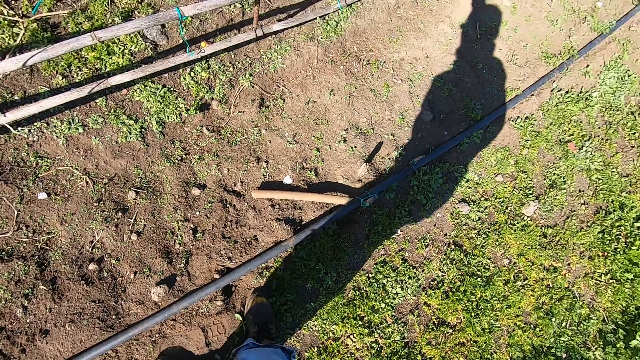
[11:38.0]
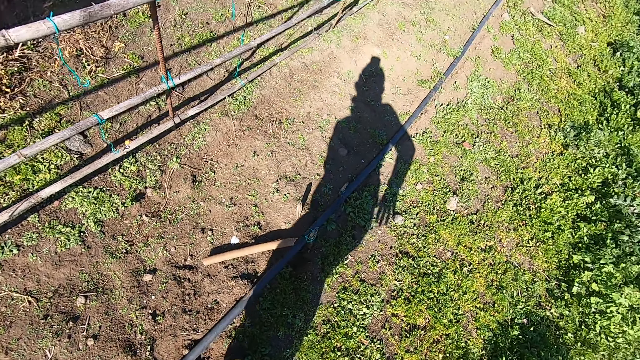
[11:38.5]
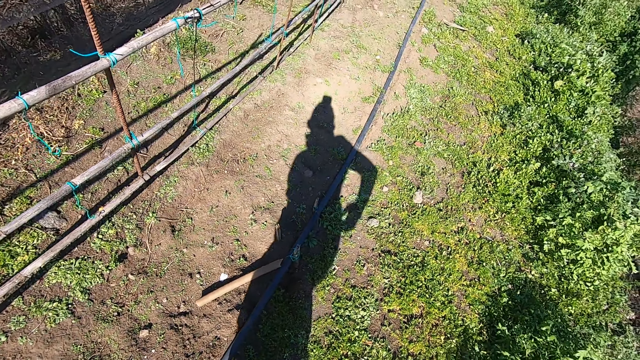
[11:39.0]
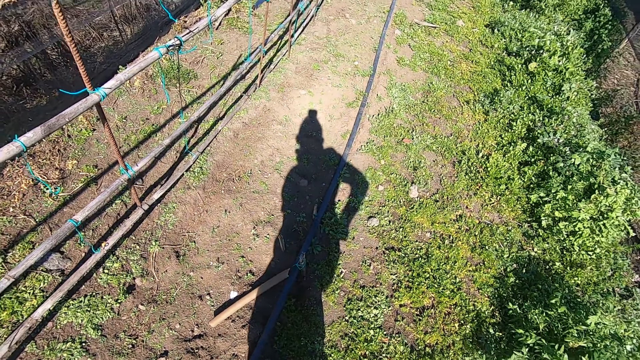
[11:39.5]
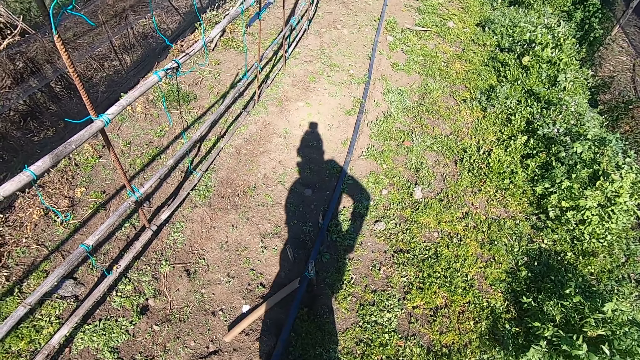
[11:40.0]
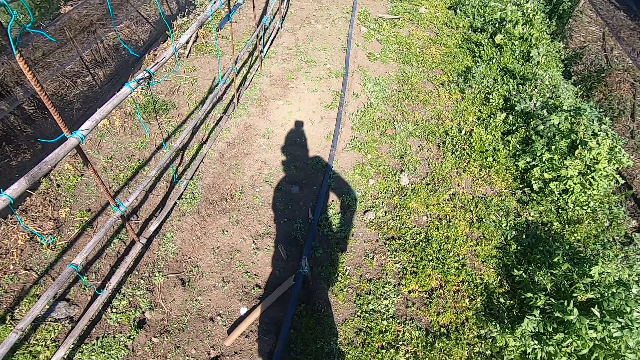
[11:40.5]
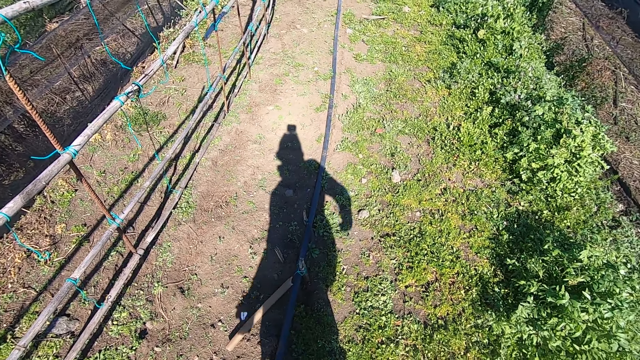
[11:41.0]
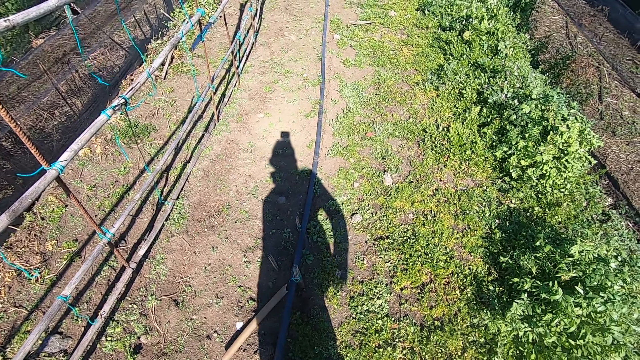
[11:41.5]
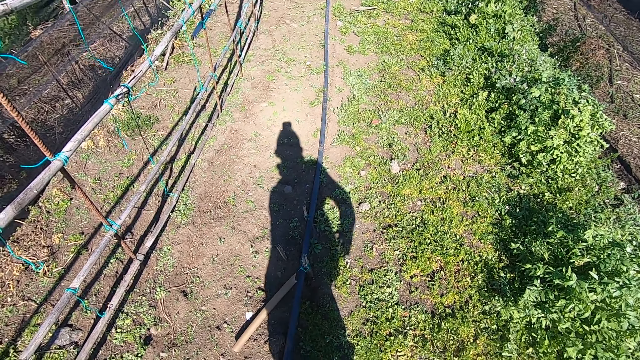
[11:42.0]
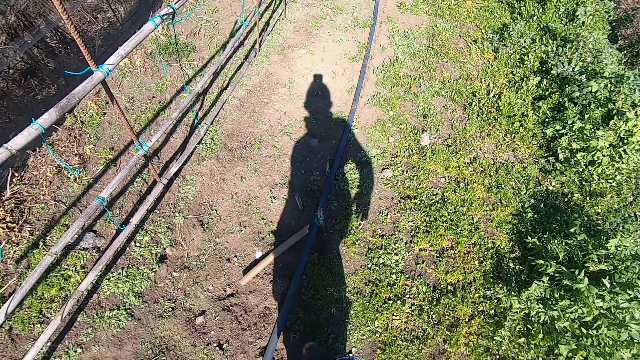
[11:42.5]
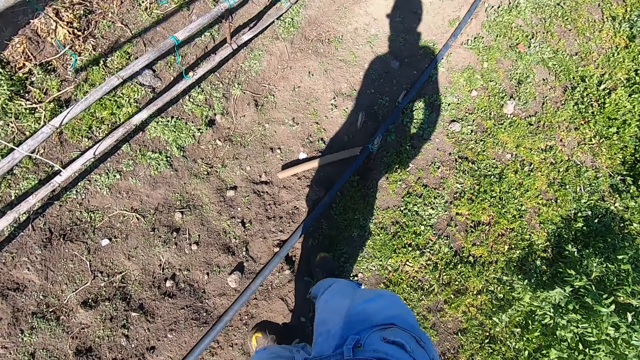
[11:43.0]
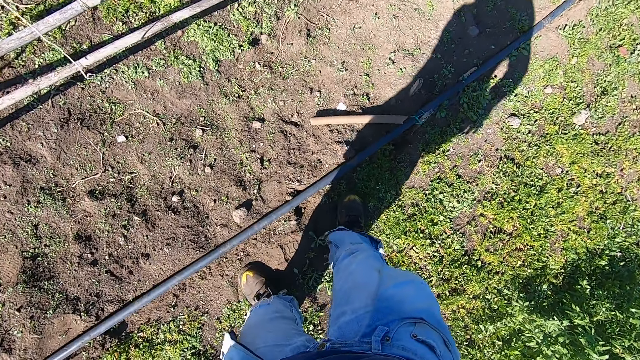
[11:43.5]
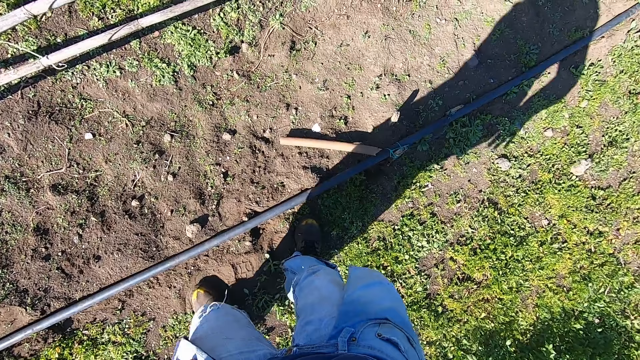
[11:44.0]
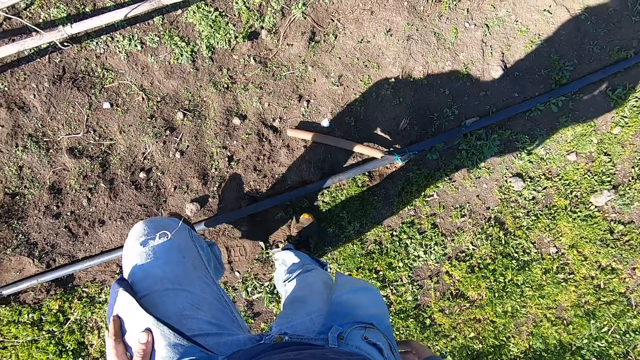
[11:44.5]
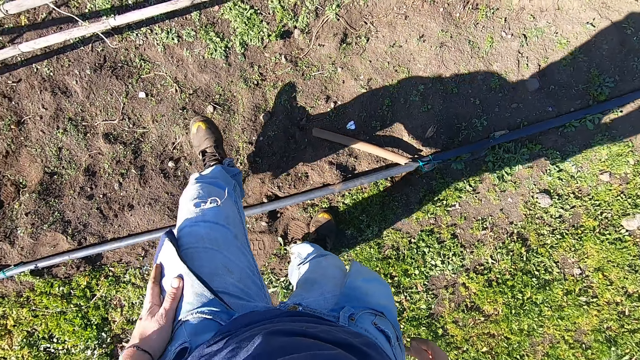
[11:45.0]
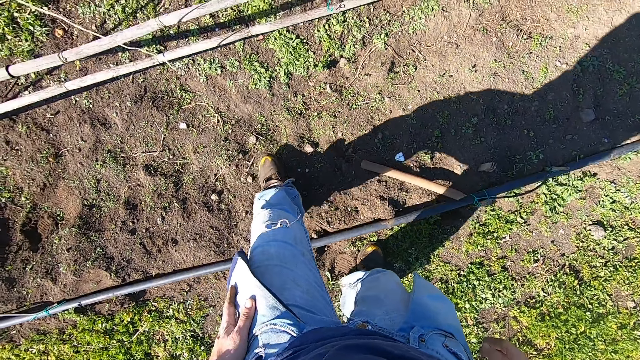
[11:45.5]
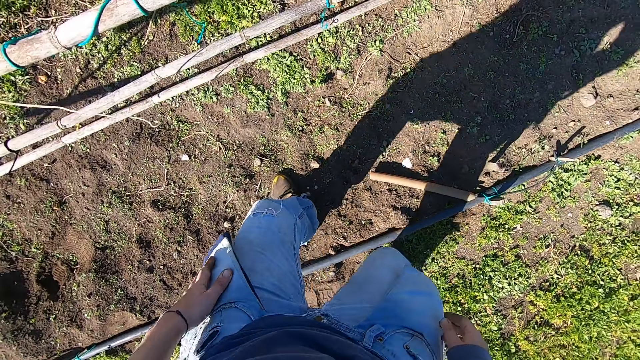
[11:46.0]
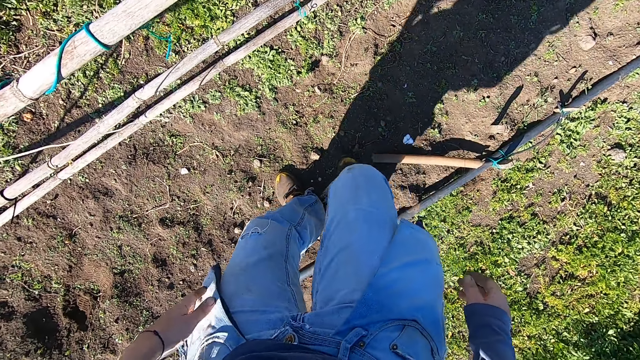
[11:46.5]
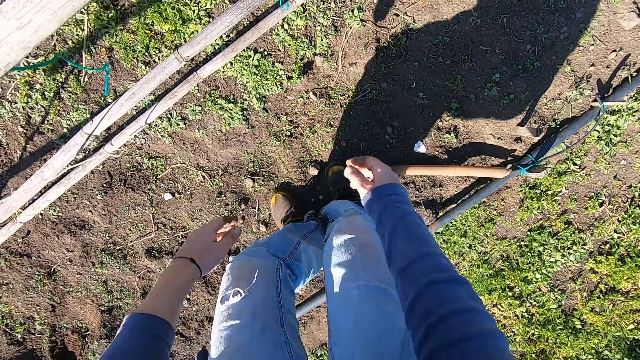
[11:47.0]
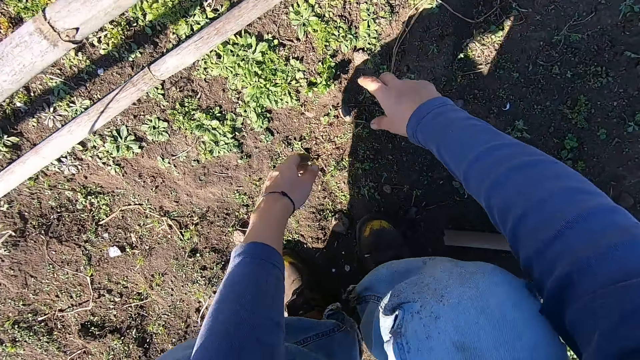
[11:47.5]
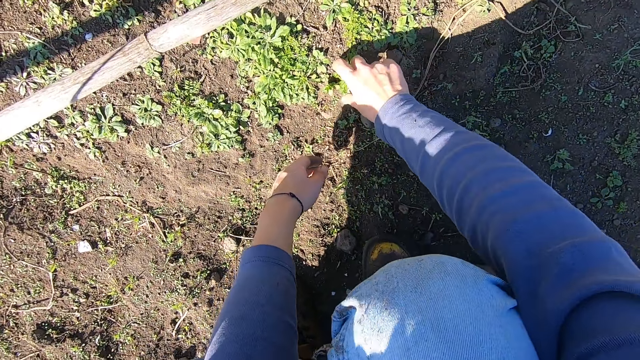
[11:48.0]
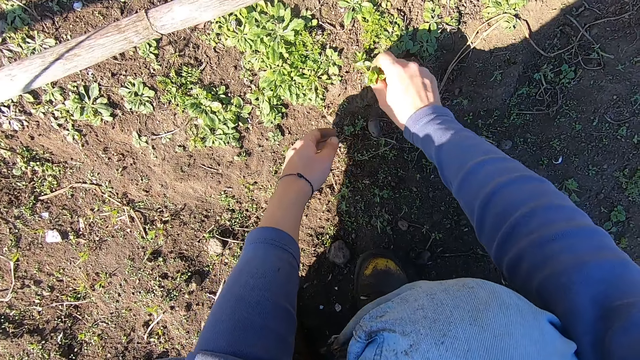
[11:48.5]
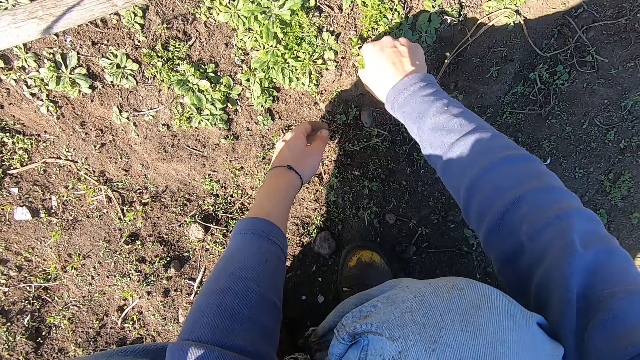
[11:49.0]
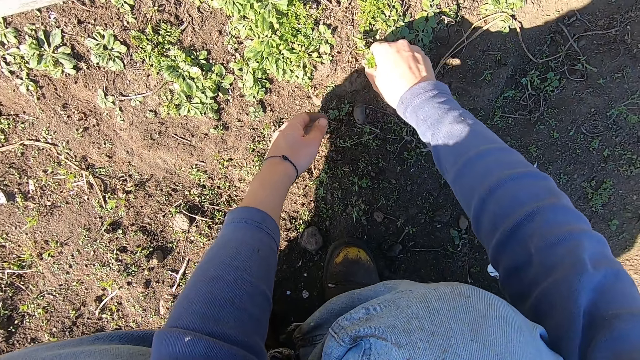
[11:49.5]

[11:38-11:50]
The camera wearer looks around the garden. He moves forward. He walks around the garden. He bends down. He removes a weed plant from the ground with his right hand.

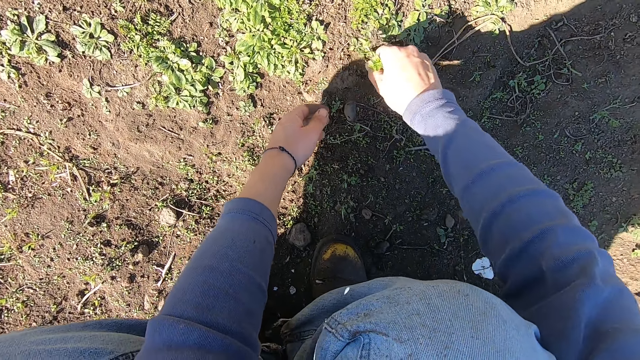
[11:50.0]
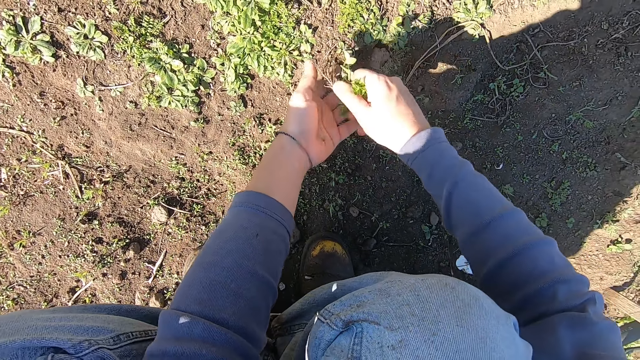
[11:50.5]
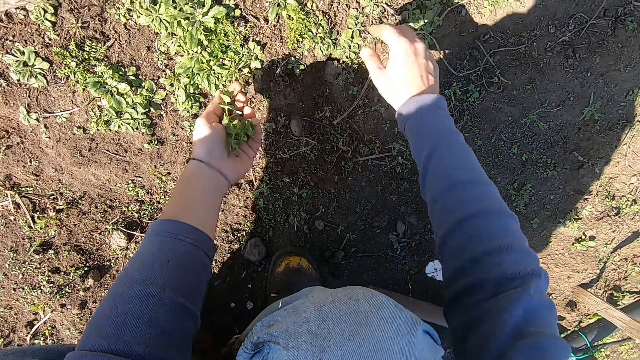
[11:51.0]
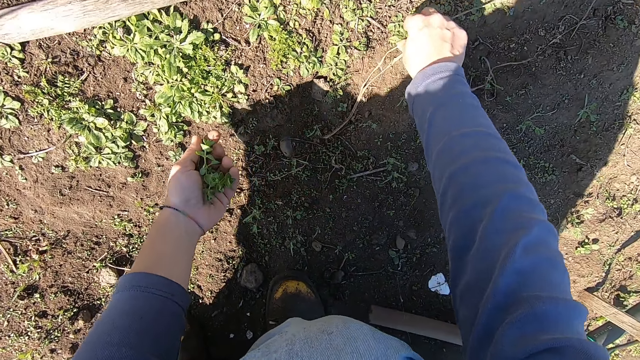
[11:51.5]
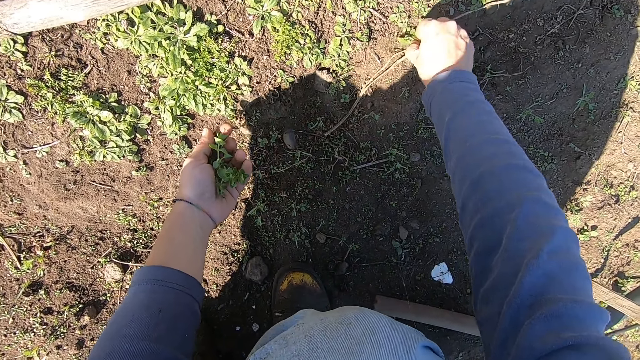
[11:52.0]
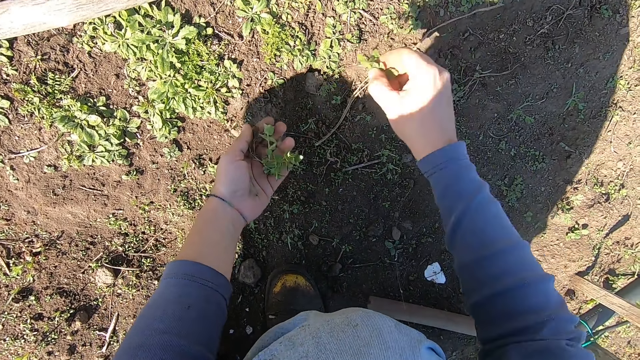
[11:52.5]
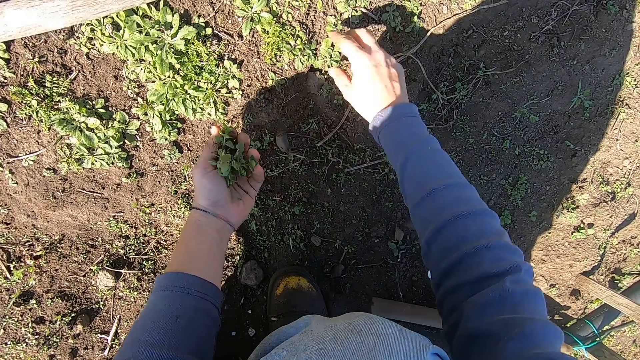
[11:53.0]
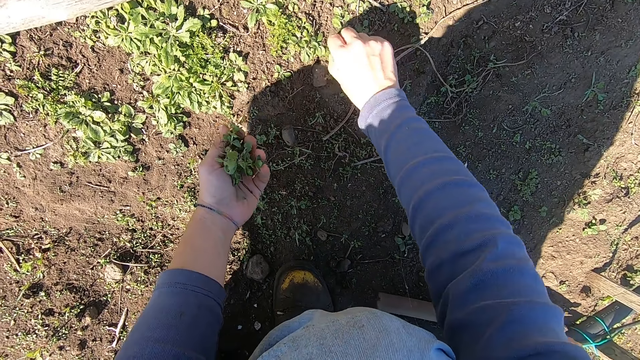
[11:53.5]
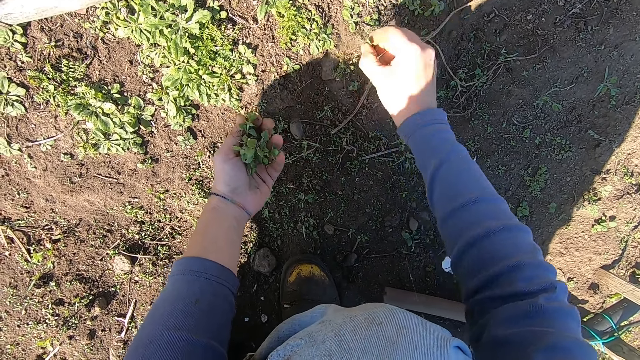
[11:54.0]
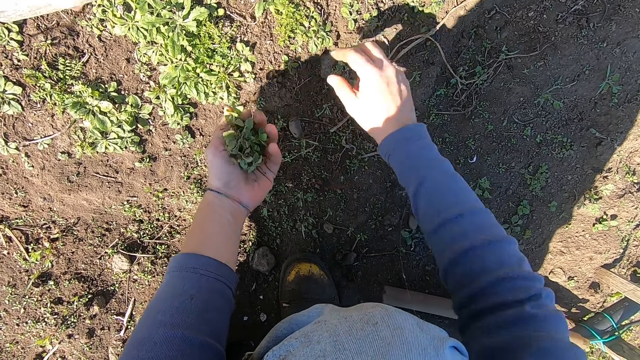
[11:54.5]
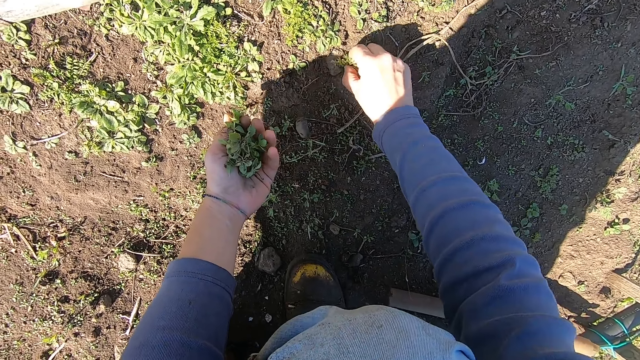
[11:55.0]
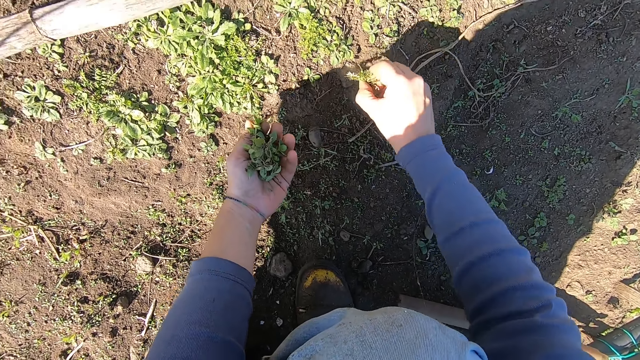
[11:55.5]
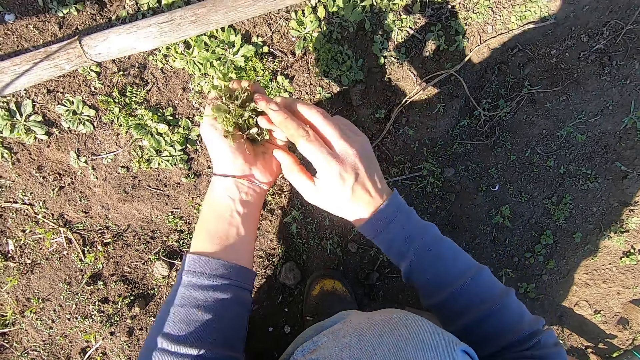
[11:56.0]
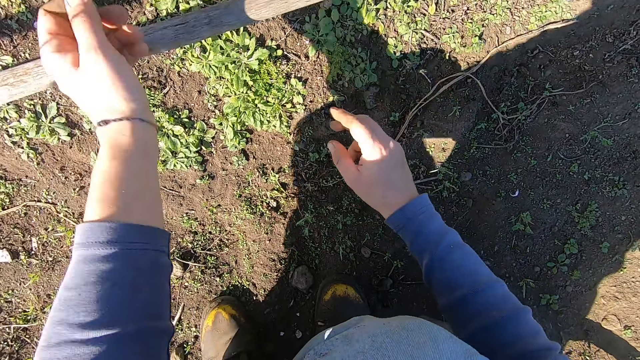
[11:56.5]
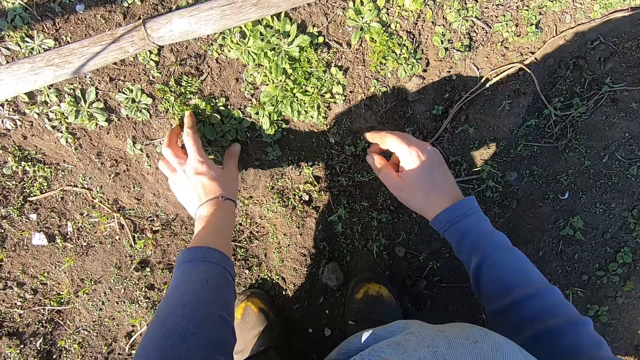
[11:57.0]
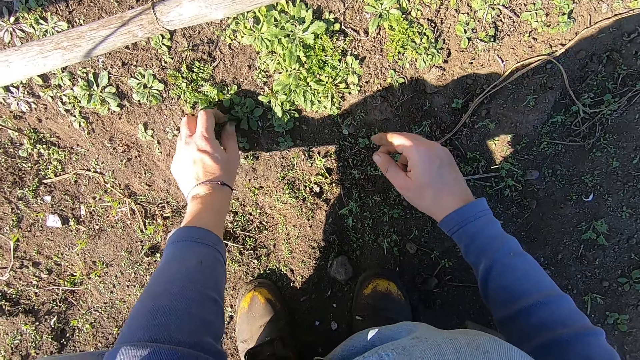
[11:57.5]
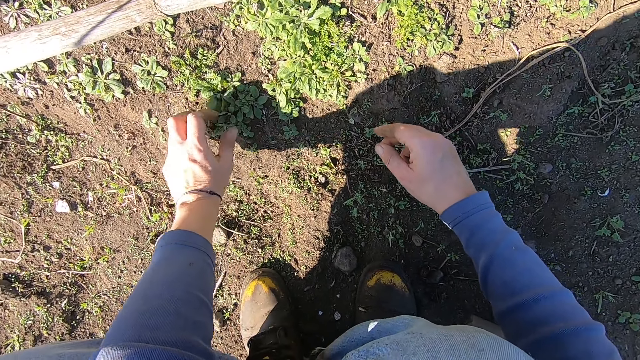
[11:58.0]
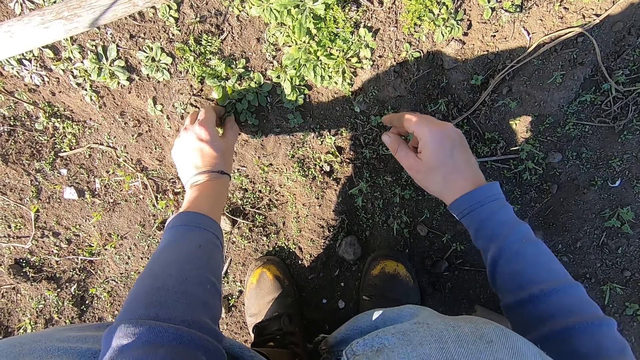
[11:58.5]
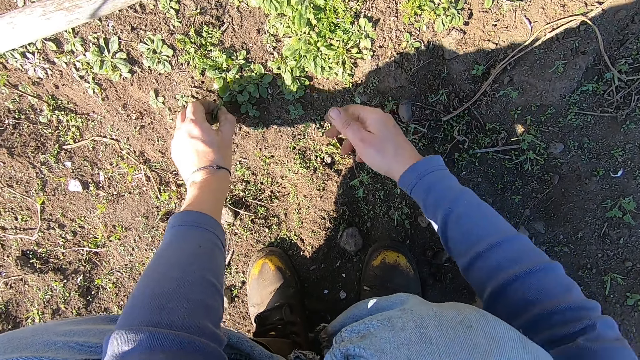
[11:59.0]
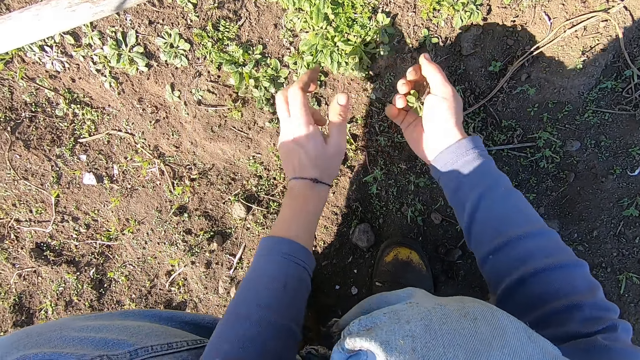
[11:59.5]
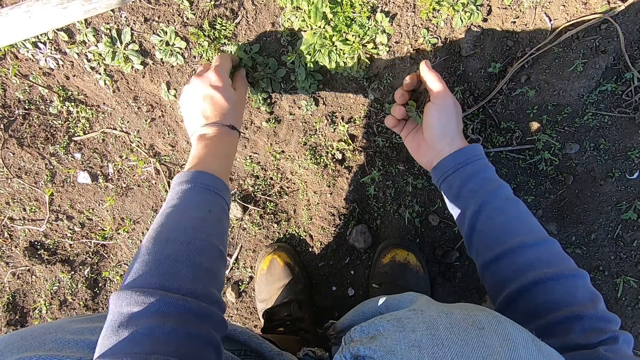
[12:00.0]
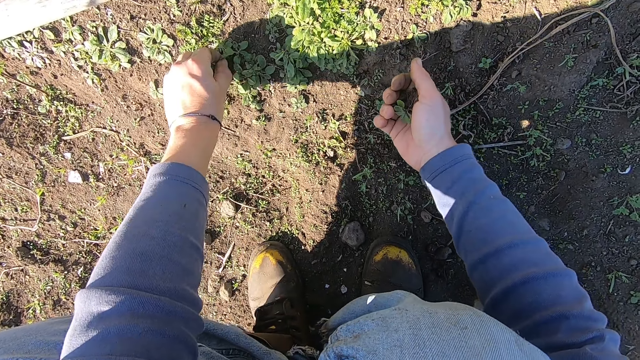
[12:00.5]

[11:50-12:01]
The camera wearer passes the weed plant from his right hand to his left hand. He removes a weed plant from the ground with his right hand. He passes the weed plant from his right hand to his left hand. He removes a weed plant from the ground with his right hand. He passes the weed plant from his right hand to his left hand. He removes a weed plant from the ground with his right hand. He passes the weed plant from his right hand to his left hand. He throws the weed plants in his left hand away. He removes a weed plant from the ground with his left hand. He passes the weed plant from his left hand to his right hand. He removes a weed plant from the ground with his left hand.
